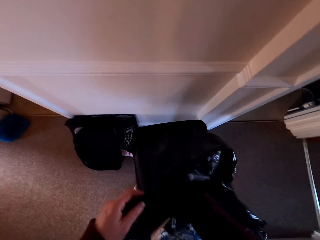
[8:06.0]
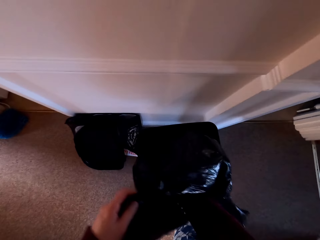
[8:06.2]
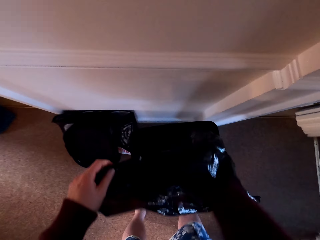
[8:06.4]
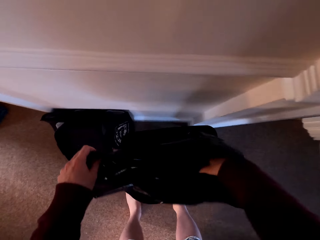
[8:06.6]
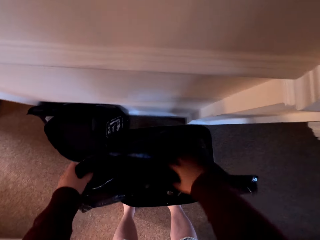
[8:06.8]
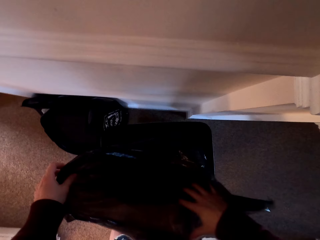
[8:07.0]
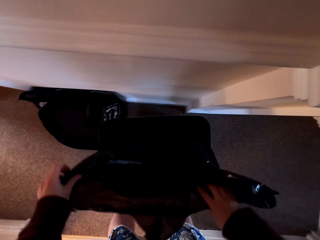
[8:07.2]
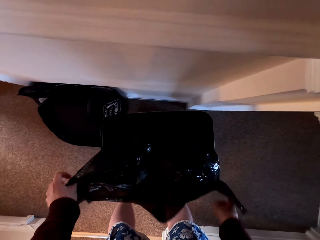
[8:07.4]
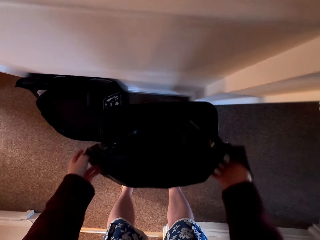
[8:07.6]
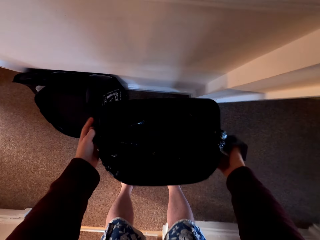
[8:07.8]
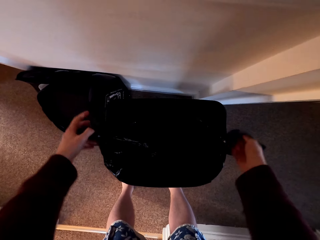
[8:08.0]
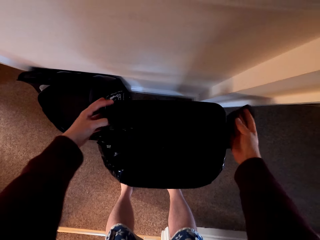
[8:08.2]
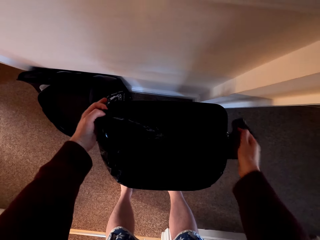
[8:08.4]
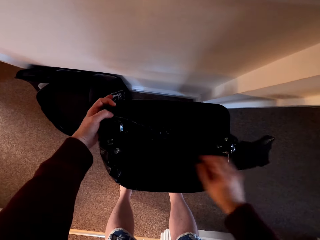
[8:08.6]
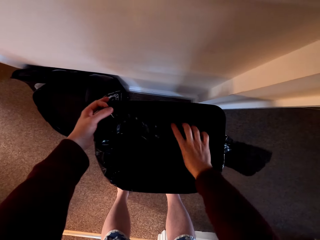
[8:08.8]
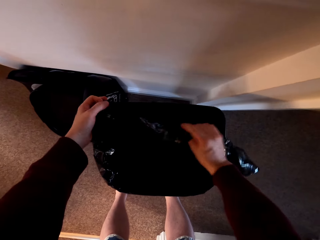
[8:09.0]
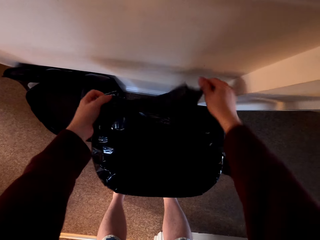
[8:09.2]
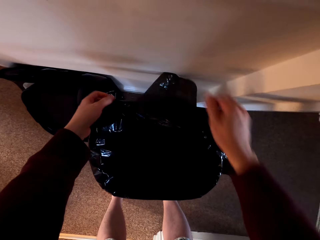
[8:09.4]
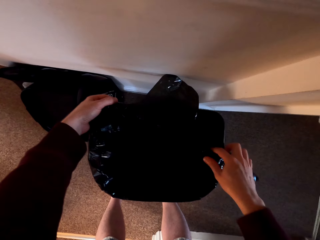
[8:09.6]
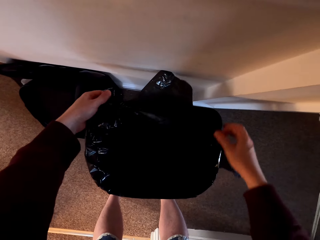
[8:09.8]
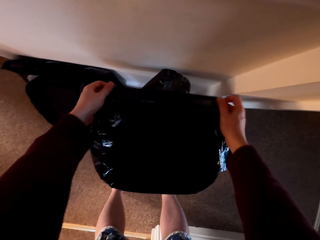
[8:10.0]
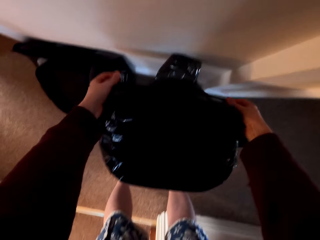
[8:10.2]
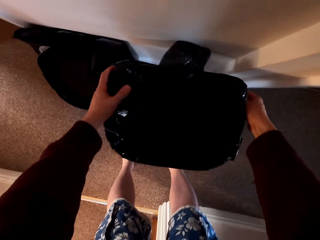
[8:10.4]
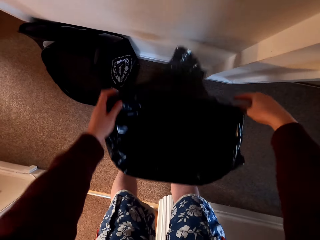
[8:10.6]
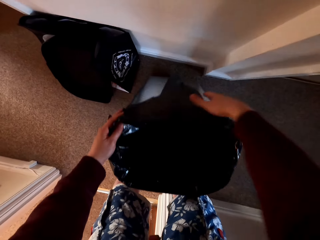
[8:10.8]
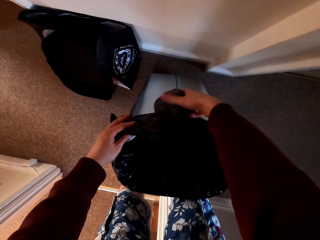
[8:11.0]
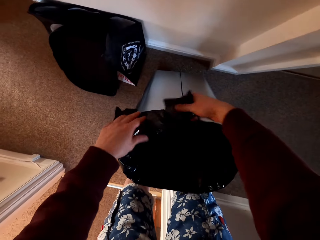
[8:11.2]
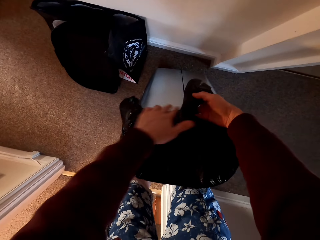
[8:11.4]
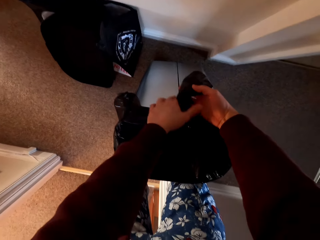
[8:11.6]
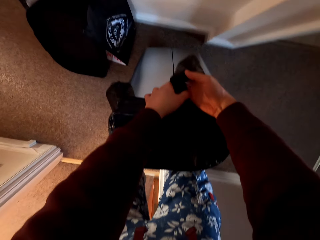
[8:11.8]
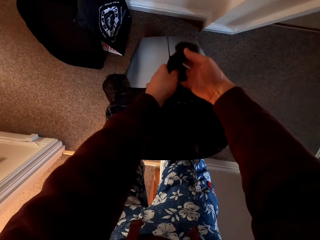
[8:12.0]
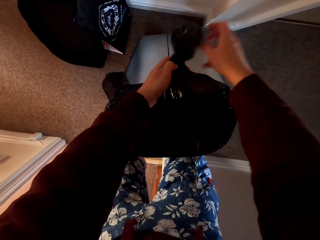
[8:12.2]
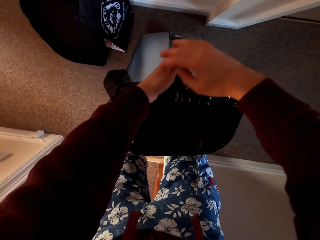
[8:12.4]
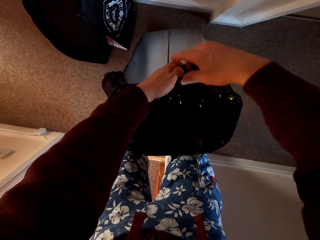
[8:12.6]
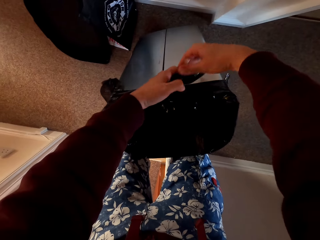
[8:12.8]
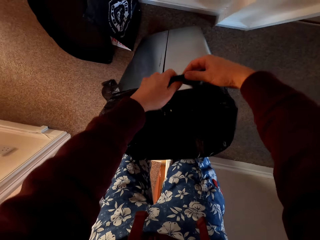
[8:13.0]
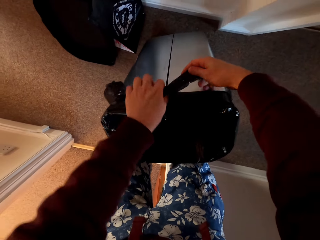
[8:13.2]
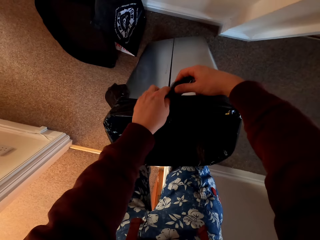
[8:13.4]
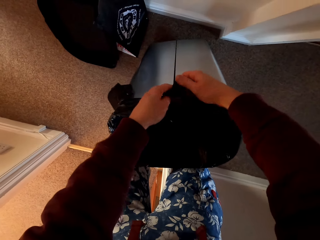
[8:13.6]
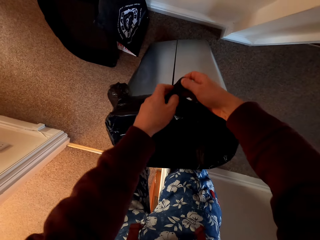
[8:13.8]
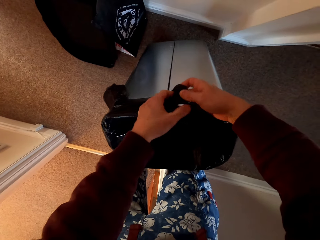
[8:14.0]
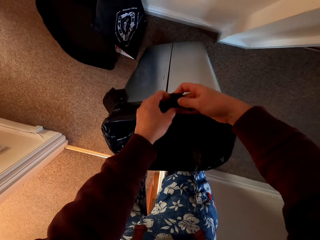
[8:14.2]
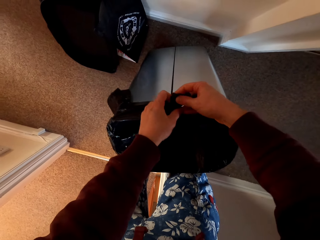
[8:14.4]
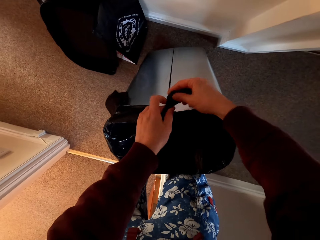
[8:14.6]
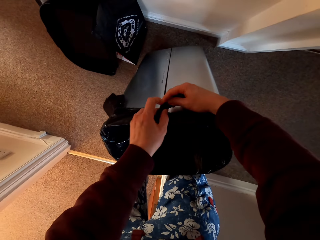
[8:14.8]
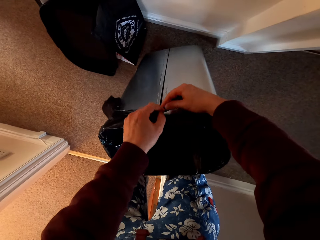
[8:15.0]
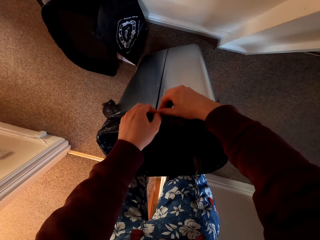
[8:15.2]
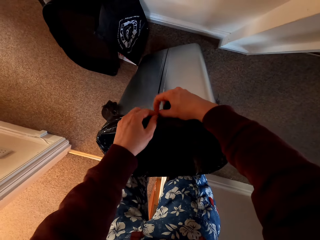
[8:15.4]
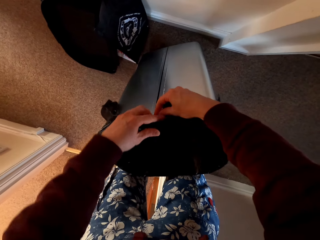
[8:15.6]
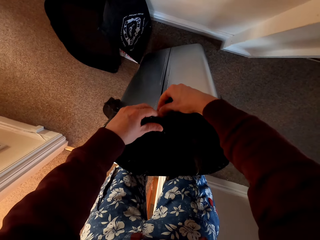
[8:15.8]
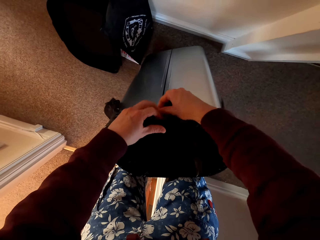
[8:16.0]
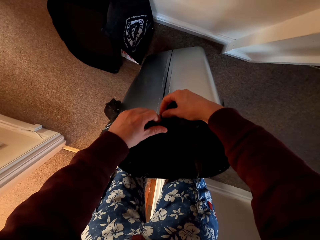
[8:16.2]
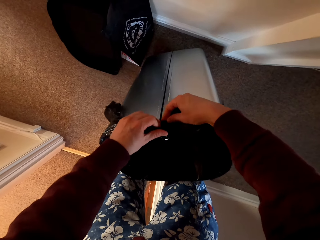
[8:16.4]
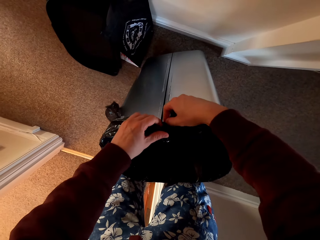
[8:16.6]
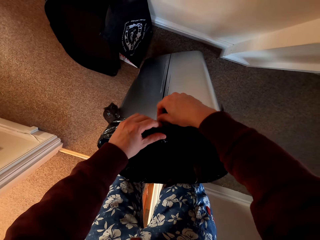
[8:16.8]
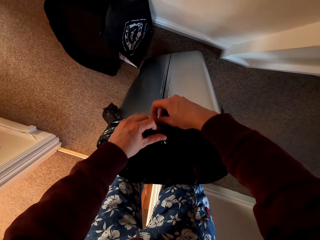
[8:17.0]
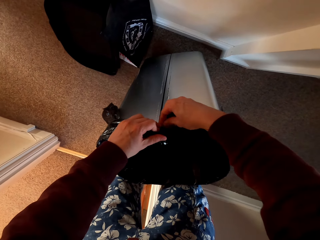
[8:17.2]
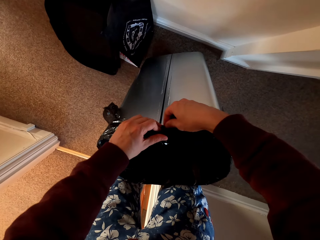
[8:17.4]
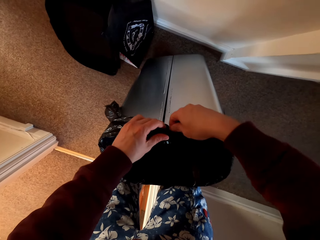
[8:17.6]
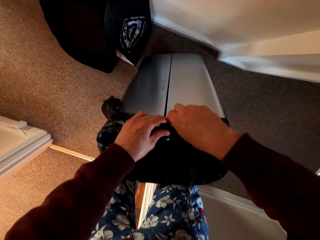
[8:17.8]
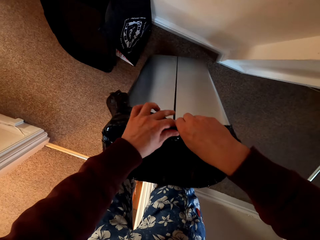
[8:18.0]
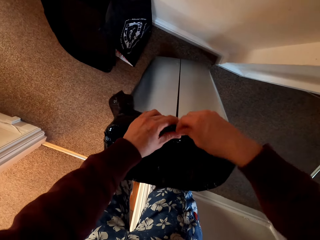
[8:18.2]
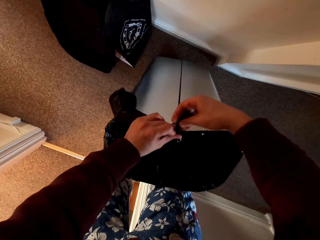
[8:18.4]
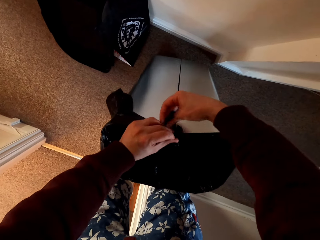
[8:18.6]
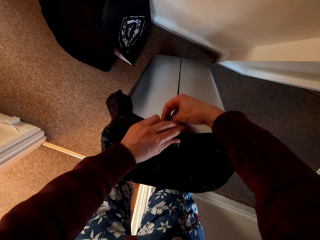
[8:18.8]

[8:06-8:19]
The camera wearer puts the polythene paper in the dustbin. They fix the polythene bag in the dustbin. They tie the polythene bag.

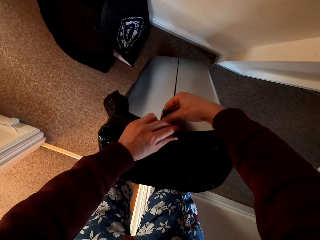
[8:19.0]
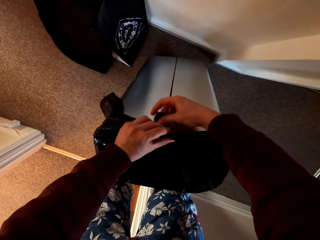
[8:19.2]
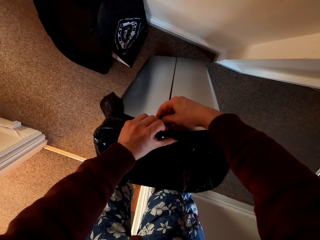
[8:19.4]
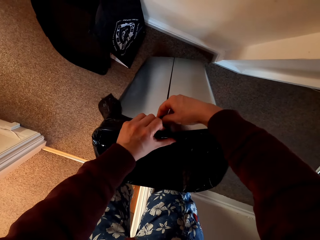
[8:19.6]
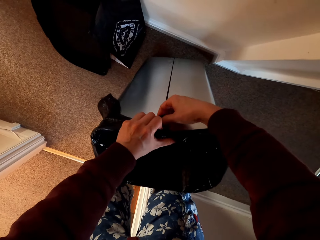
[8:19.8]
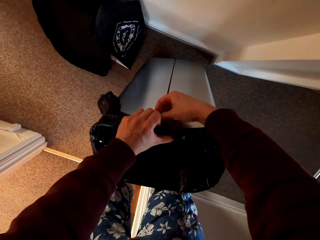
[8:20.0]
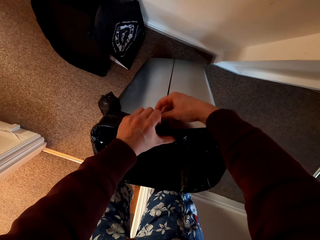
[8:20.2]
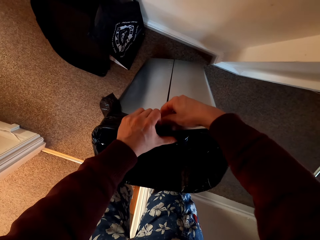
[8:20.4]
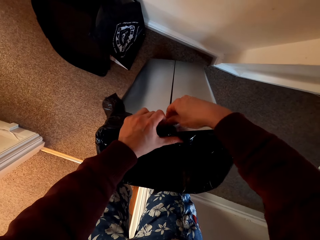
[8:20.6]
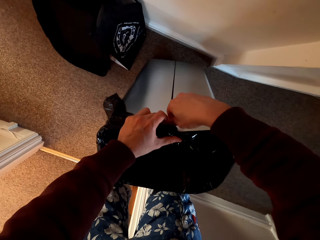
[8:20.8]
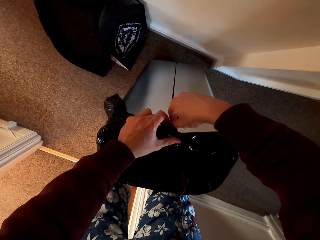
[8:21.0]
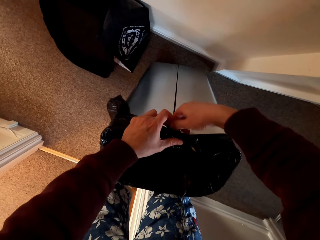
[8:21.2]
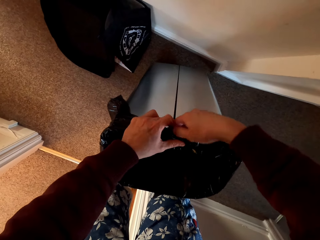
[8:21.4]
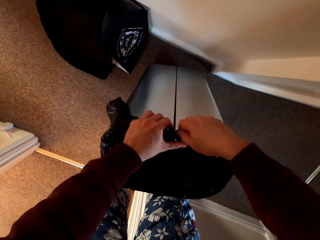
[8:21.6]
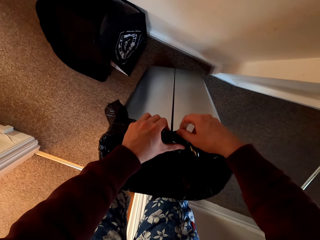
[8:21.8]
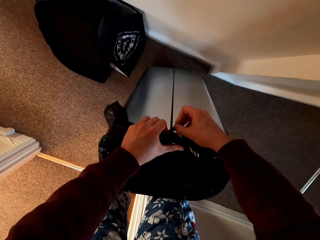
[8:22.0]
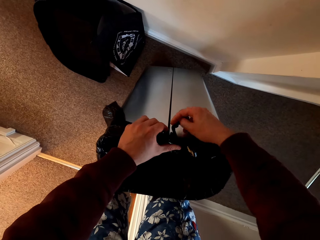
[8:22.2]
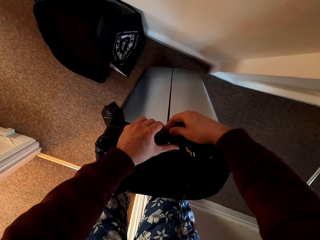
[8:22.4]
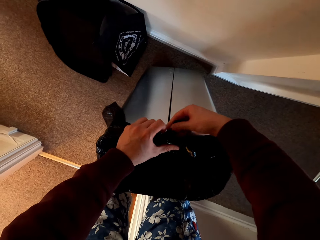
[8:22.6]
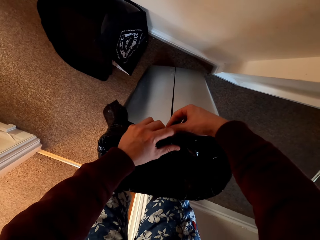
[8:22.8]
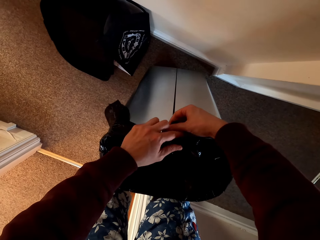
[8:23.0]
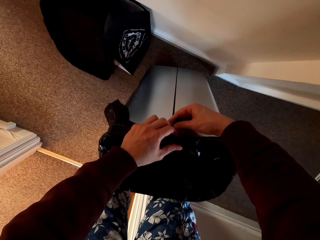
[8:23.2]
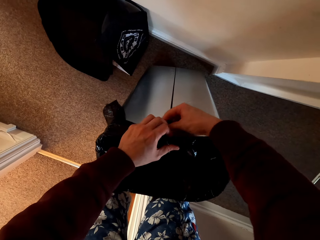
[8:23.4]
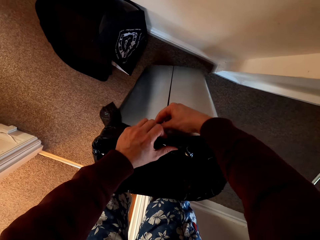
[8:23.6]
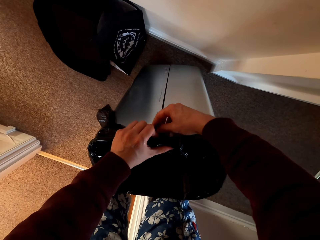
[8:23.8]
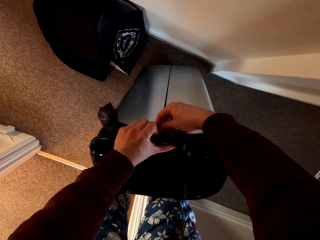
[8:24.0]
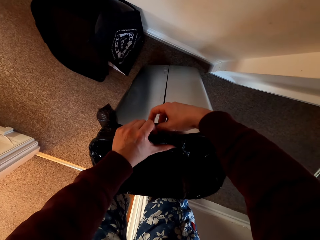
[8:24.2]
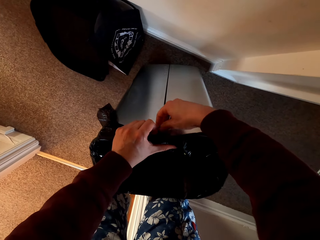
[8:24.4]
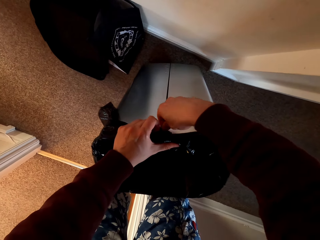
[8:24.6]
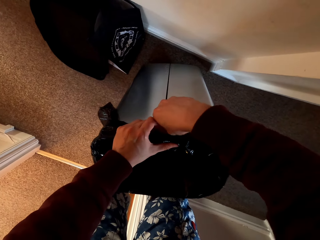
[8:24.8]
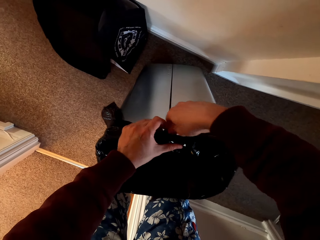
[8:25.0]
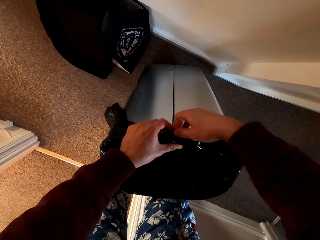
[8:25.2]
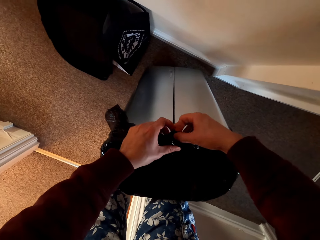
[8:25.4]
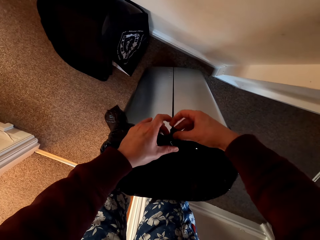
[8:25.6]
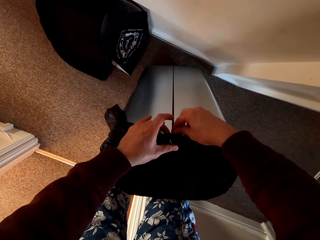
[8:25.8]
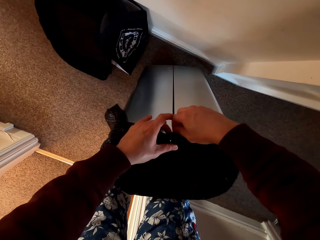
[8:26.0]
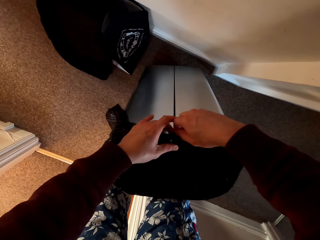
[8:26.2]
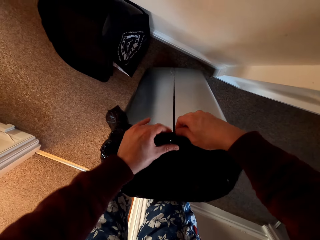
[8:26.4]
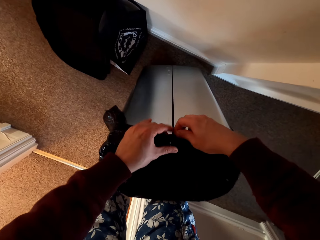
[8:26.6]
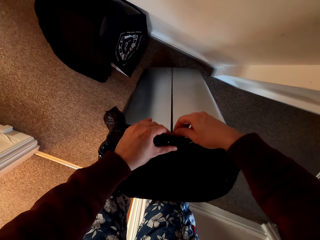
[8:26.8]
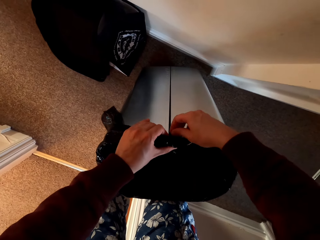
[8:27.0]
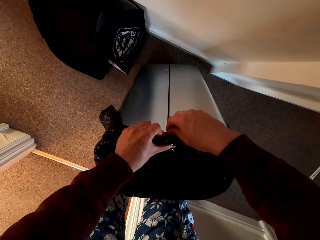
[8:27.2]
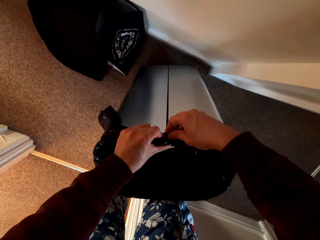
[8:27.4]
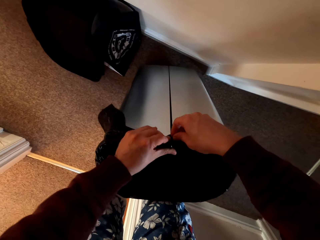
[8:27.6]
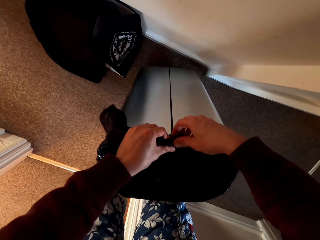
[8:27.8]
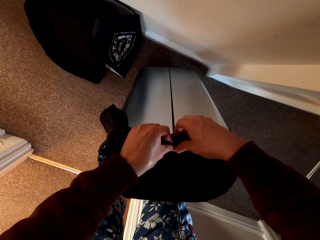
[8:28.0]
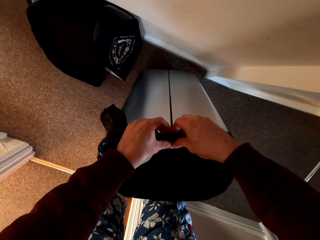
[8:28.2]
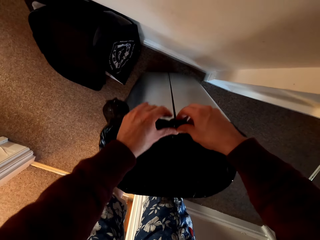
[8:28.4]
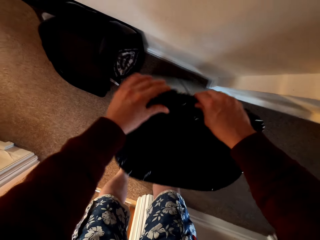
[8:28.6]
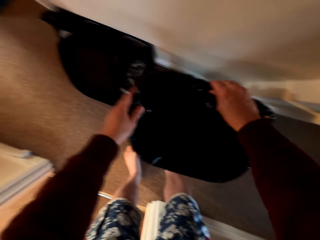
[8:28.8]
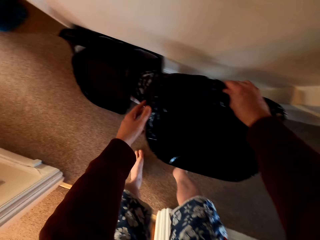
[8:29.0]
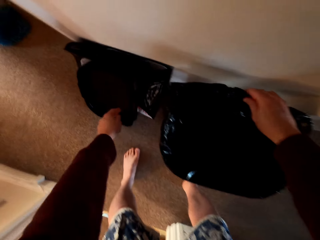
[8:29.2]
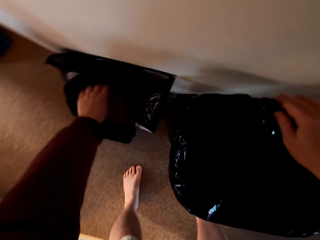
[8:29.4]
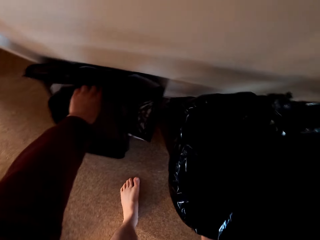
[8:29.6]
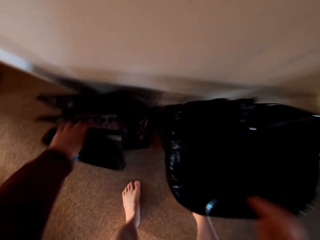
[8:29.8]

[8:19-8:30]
The camera wearer closes the dustbin.
